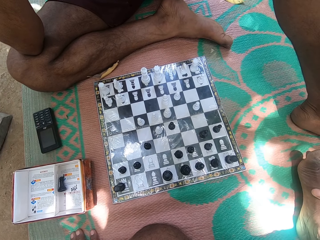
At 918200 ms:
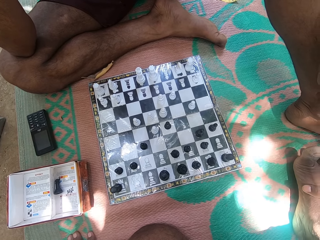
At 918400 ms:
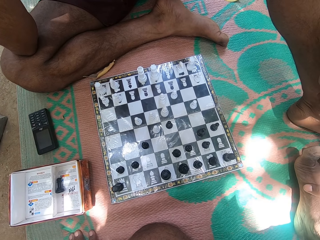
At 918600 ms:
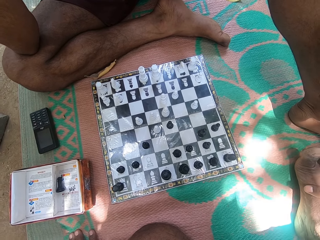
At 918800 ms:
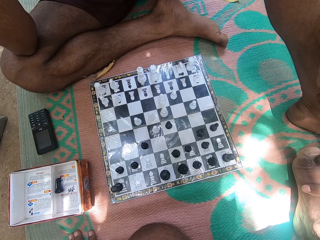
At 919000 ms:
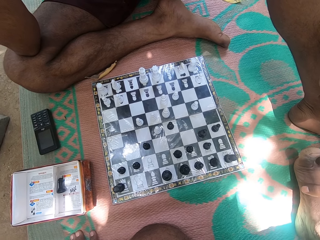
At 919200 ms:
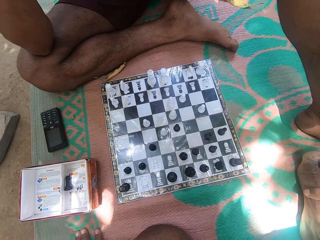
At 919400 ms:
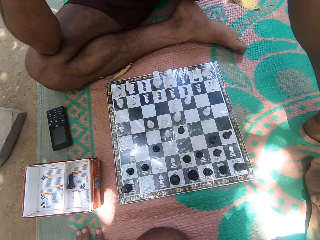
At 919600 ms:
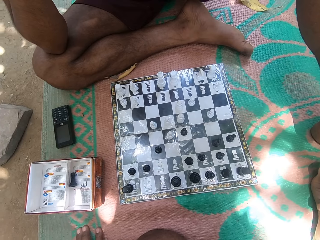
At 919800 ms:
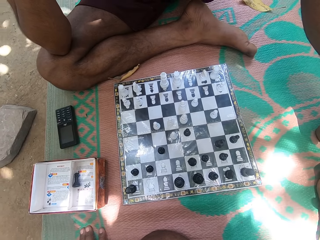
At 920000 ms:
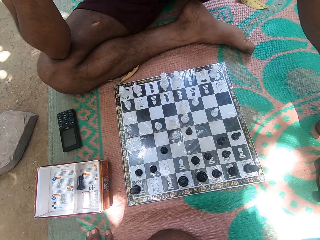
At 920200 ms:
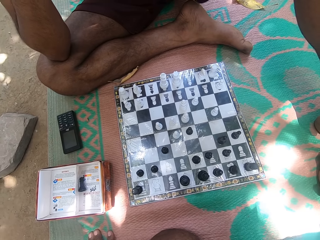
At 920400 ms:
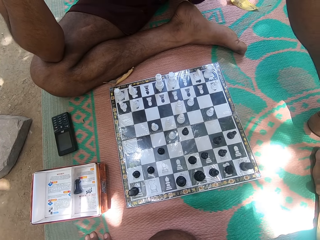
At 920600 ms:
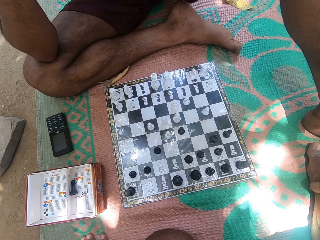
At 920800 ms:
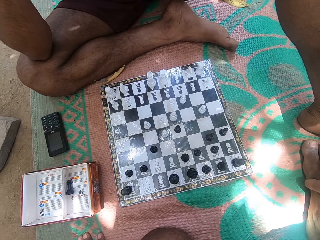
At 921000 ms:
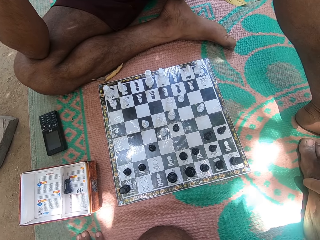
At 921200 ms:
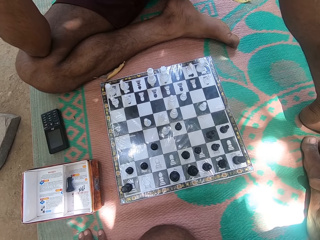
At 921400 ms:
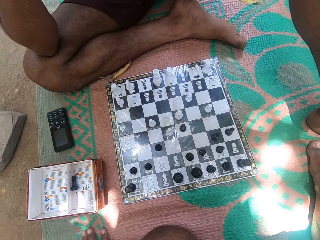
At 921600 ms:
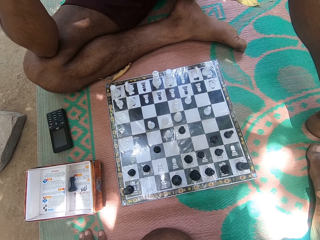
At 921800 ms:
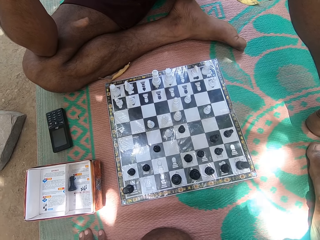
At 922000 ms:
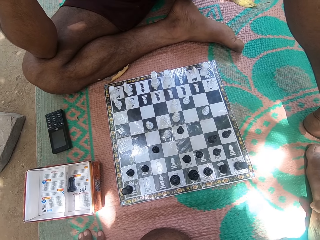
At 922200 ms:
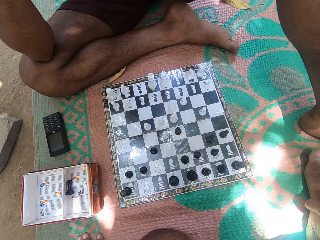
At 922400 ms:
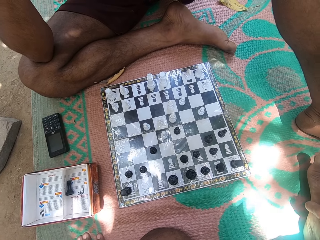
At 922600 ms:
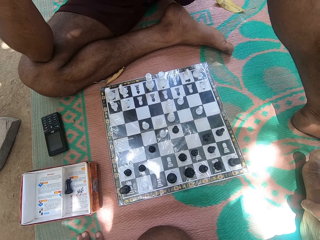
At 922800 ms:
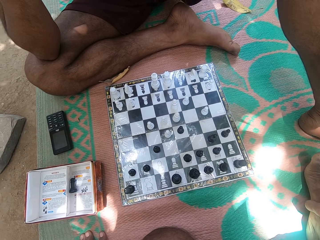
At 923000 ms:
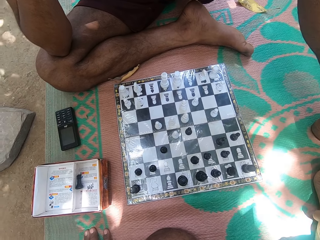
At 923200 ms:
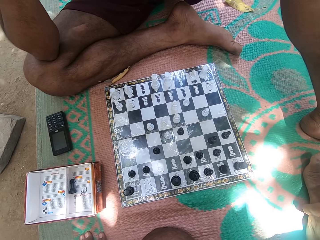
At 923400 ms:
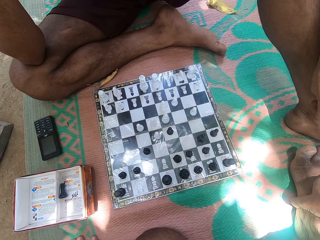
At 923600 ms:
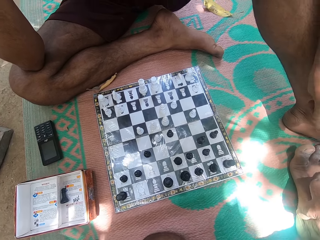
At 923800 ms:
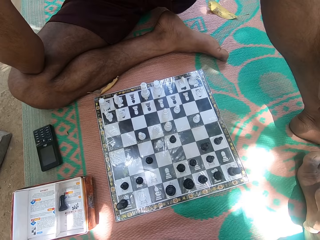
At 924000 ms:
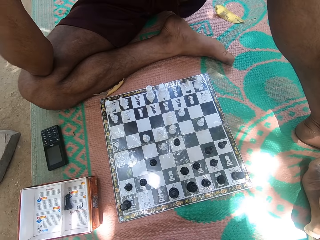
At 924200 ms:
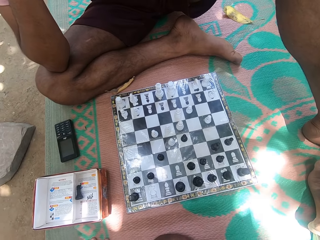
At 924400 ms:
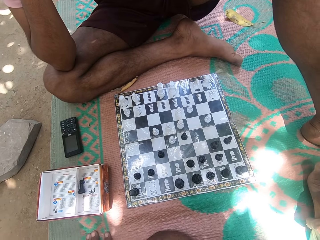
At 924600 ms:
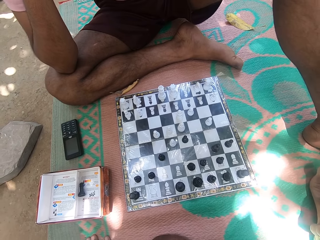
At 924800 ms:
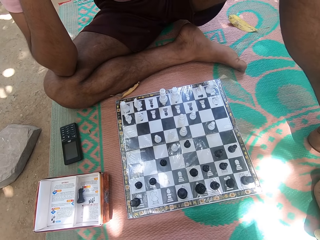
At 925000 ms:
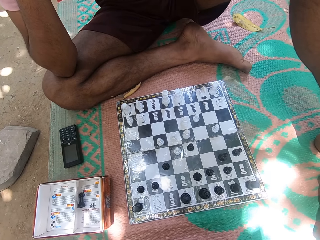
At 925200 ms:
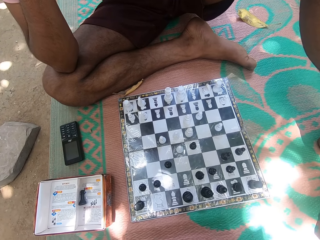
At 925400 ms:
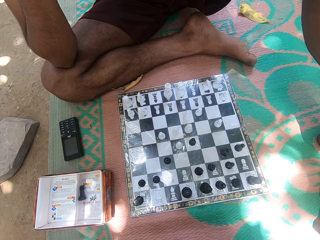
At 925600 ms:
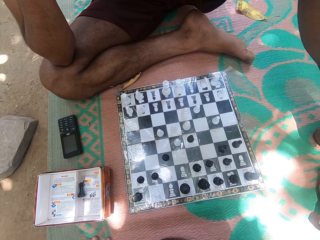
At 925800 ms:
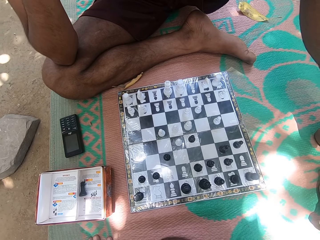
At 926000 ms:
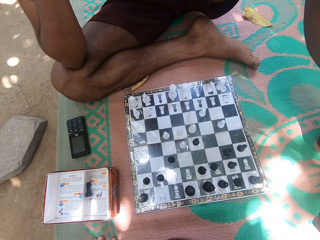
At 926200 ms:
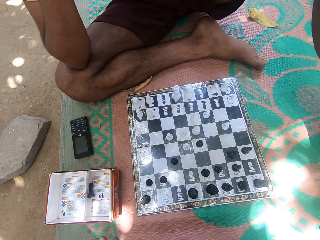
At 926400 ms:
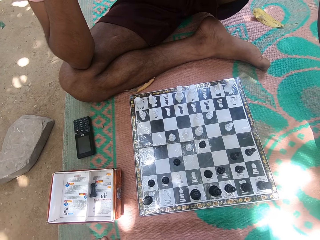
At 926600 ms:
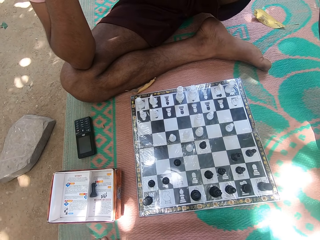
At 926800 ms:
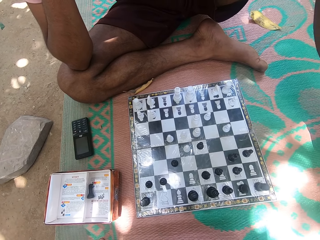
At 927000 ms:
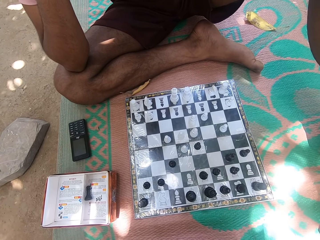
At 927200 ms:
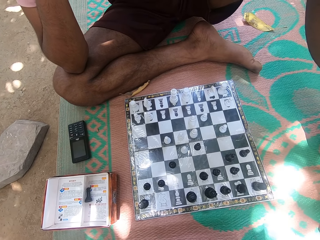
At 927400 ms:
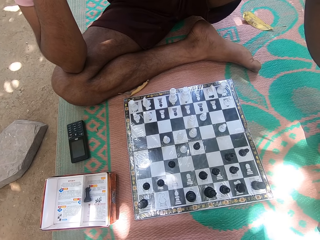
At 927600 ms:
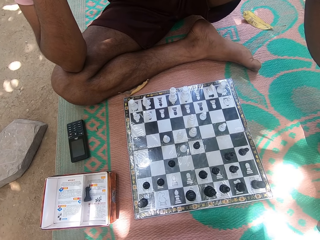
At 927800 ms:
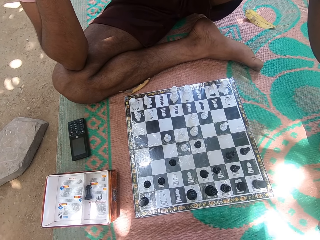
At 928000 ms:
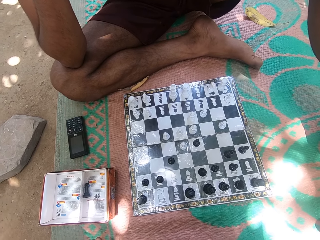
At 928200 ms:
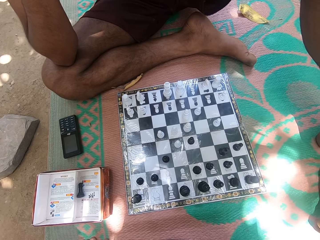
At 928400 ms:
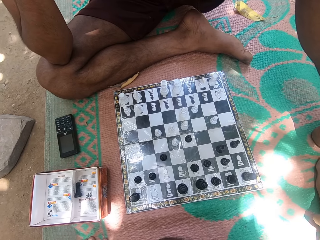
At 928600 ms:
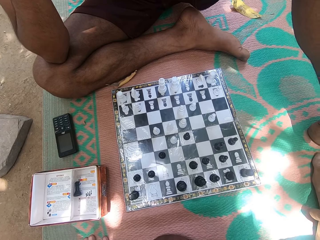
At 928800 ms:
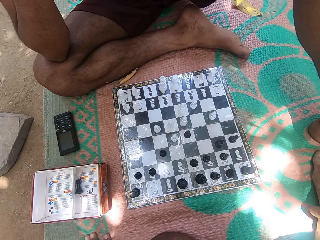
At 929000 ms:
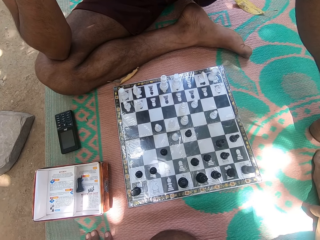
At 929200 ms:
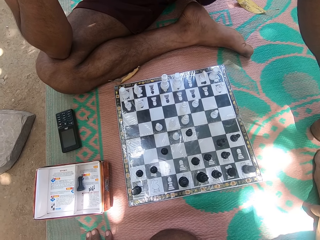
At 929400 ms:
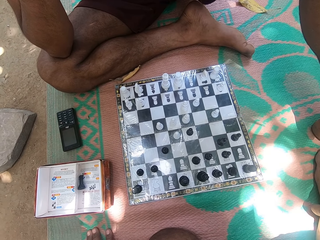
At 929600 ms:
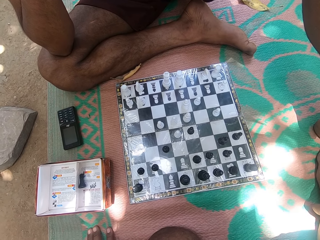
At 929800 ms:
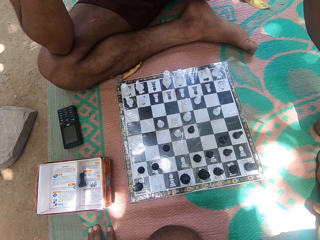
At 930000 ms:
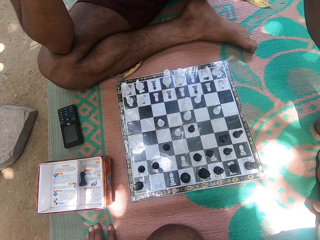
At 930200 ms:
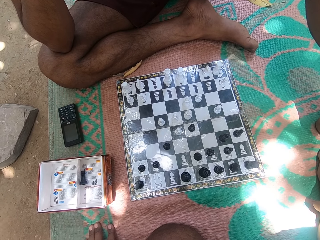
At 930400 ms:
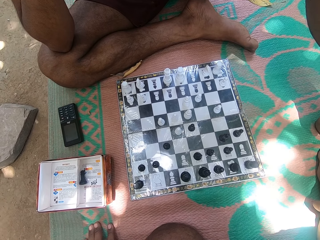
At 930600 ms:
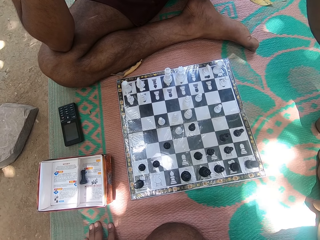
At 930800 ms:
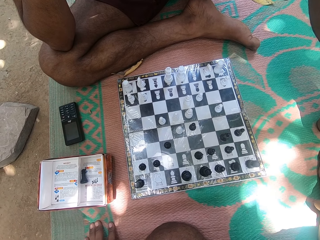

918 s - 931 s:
The person looks at the chess board. The camera wearer moves the right foot, looks at the chess deck, interacts with the person, and looks at the chess deck. The person looks at the chess board. The camera wearer looks at the chess deck.

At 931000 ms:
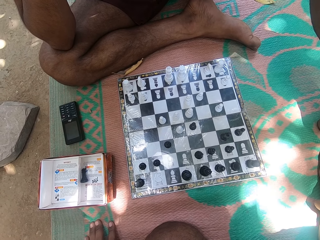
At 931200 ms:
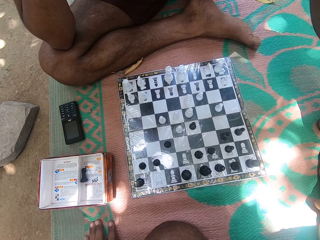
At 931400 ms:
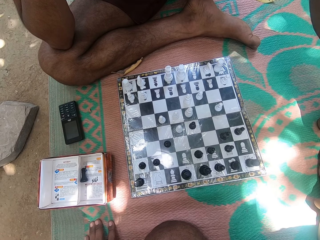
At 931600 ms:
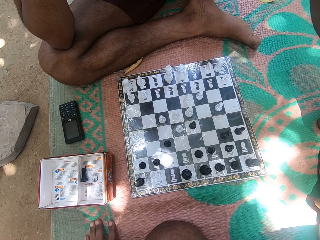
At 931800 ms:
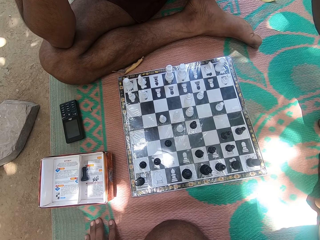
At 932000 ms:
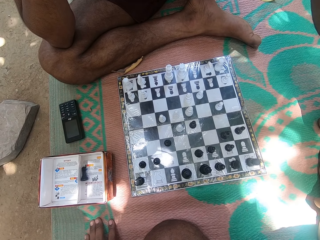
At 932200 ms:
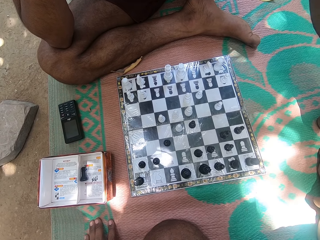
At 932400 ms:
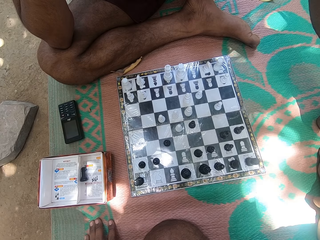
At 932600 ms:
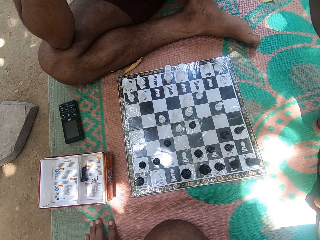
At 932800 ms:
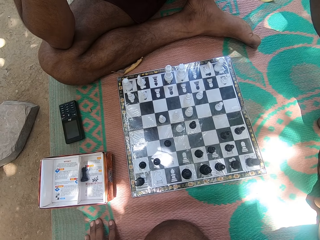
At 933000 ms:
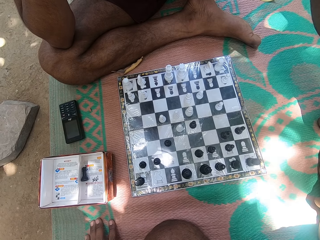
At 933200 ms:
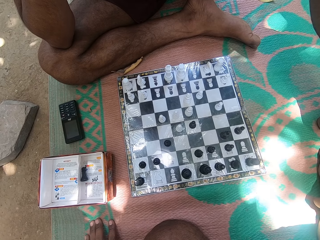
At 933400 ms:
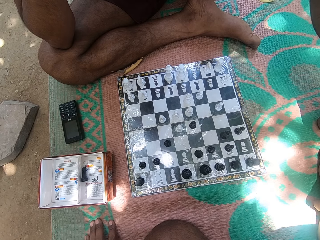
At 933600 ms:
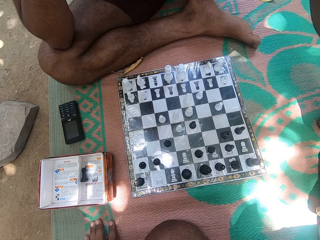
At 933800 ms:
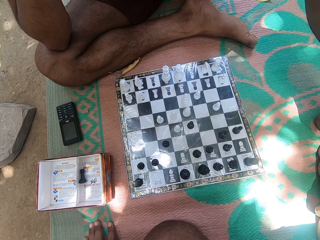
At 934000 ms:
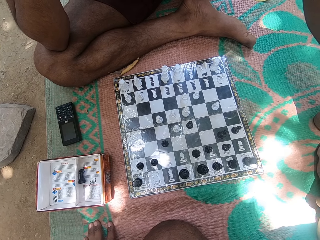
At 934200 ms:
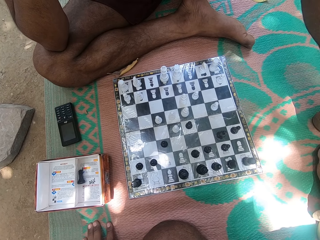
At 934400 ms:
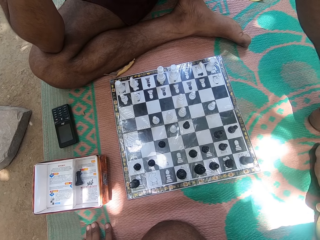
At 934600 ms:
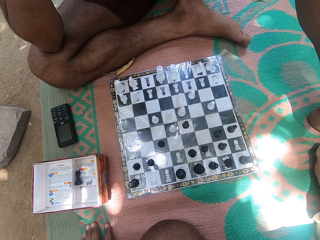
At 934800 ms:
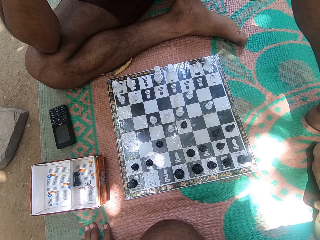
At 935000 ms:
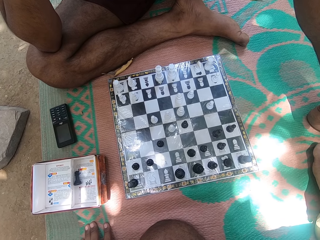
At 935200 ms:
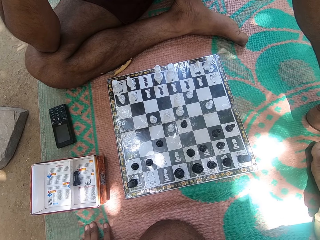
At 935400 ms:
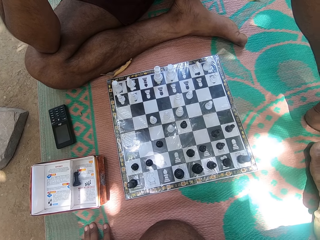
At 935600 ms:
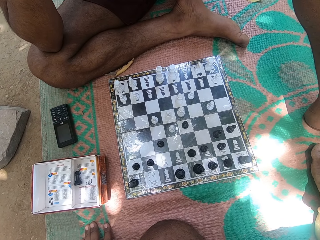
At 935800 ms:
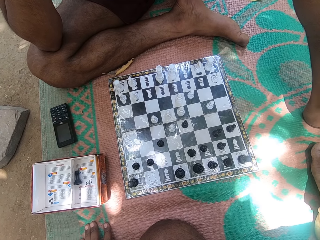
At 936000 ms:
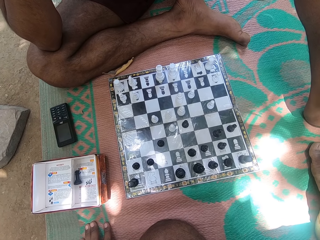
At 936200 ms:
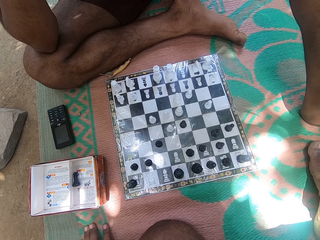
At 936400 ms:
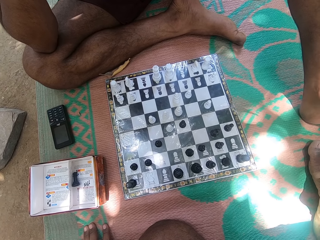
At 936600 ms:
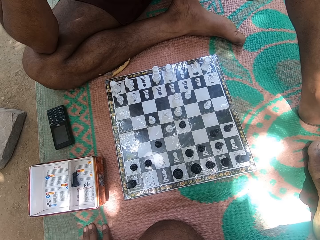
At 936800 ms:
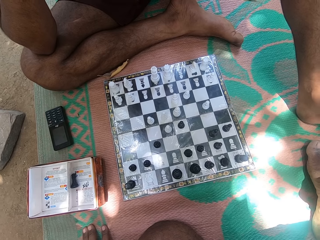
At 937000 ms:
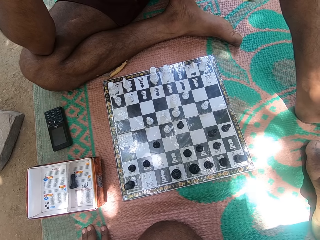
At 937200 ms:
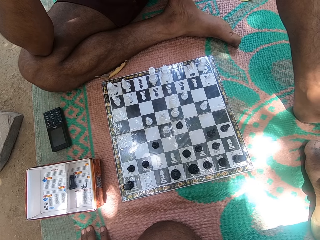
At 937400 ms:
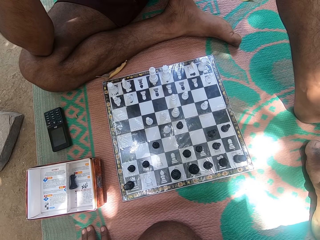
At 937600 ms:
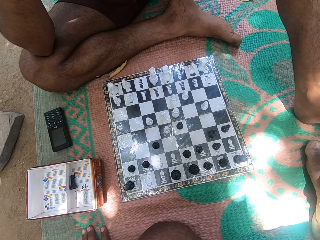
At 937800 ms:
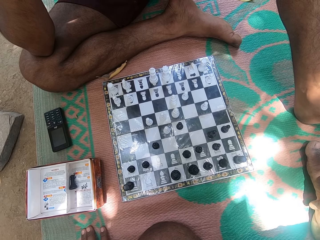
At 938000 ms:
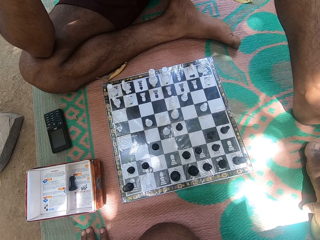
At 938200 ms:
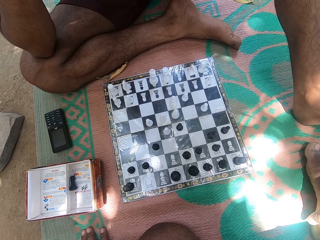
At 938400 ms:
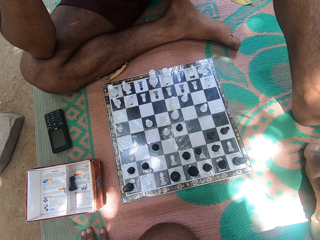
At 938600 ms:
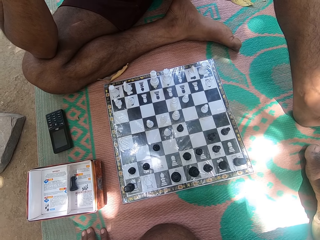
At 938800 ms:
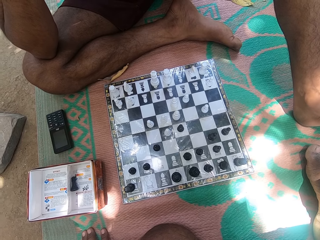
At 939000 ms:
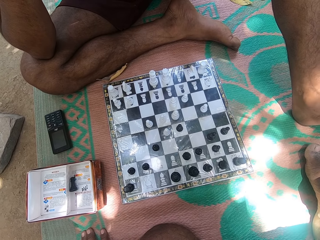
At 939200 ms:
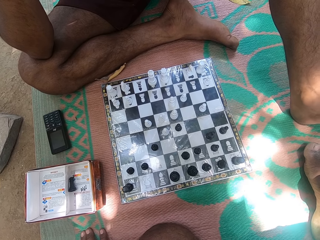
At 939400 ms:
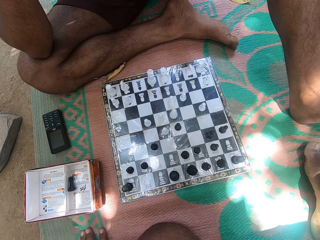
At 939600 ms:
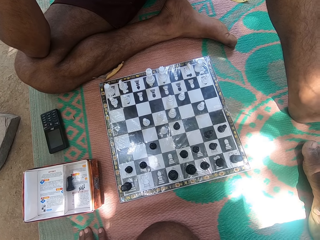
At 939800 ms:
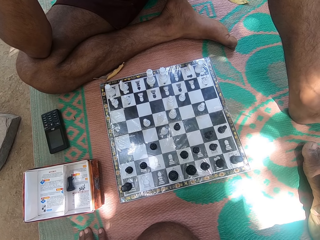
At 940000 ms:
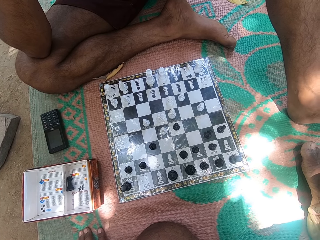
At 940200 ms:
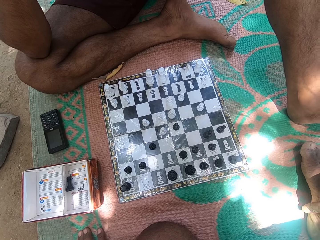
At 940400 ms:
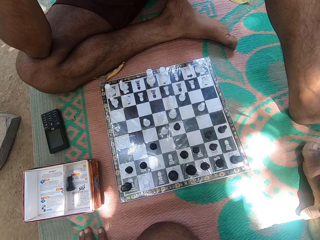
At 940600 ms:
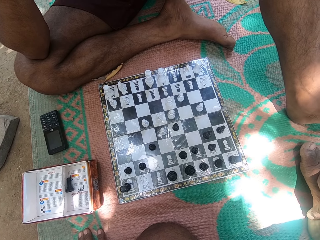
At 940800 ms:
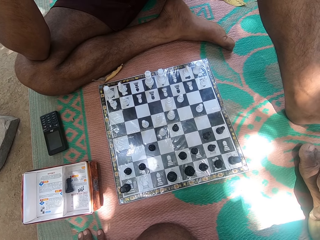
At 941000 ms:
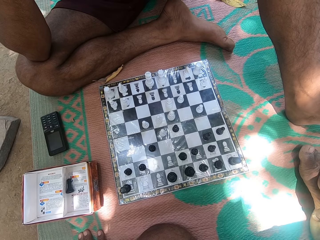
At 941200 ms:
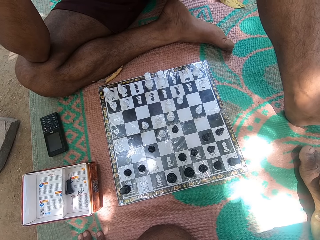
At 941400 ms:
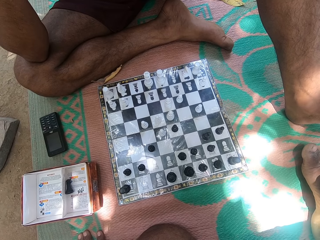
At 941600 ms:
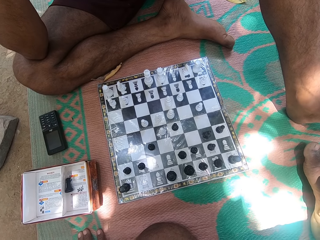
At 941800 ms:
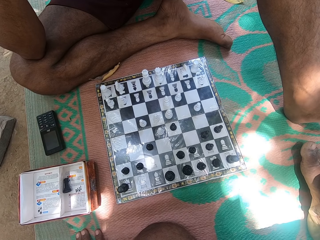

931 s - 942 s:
The camera wearer looks at the chess deck. He looks at the chess deck repeatedly. He touches his right leg. He looks at the chess deck.
